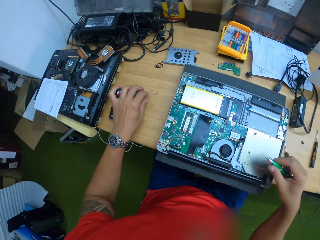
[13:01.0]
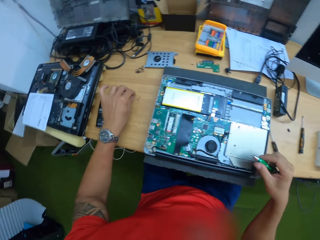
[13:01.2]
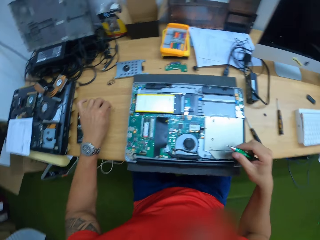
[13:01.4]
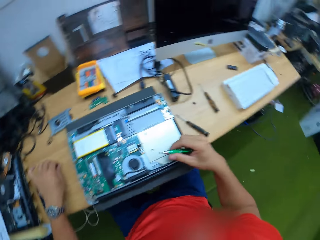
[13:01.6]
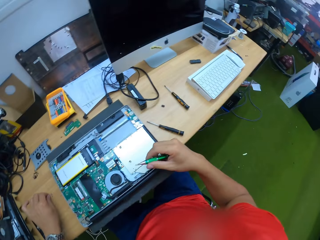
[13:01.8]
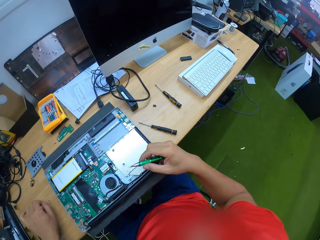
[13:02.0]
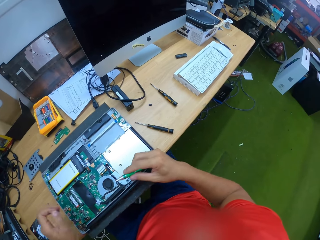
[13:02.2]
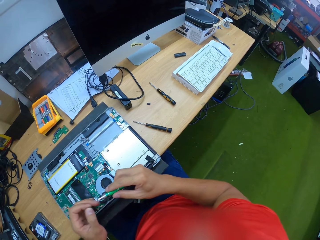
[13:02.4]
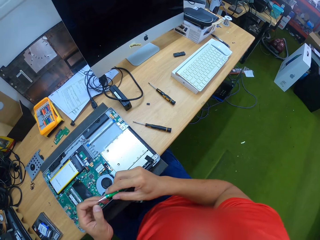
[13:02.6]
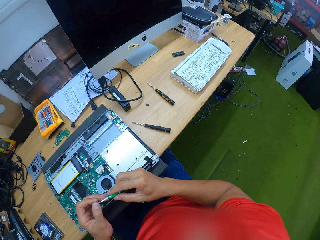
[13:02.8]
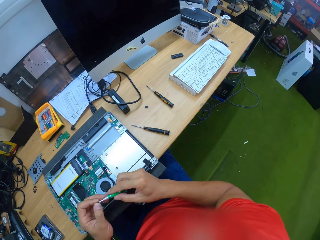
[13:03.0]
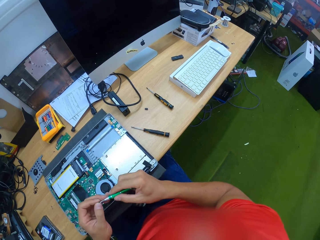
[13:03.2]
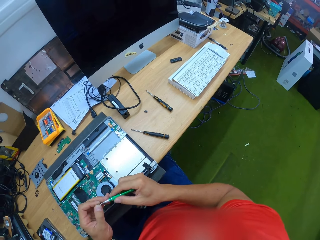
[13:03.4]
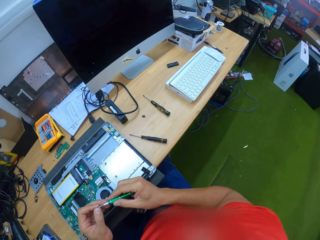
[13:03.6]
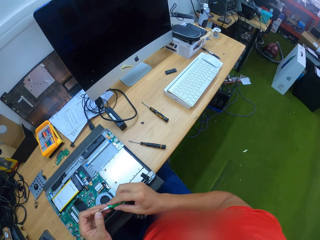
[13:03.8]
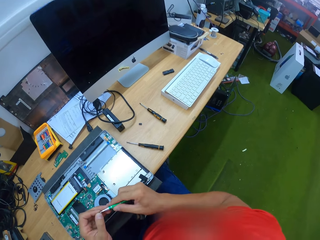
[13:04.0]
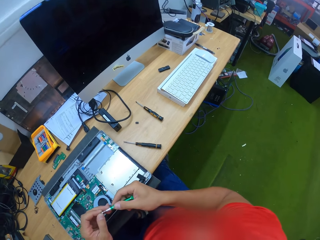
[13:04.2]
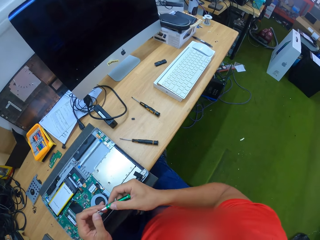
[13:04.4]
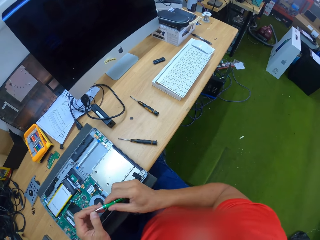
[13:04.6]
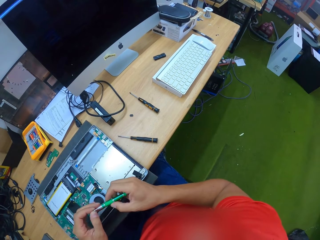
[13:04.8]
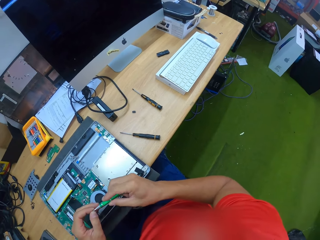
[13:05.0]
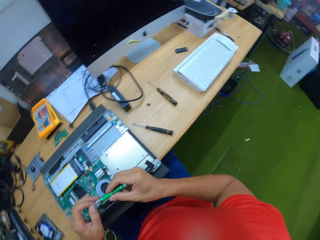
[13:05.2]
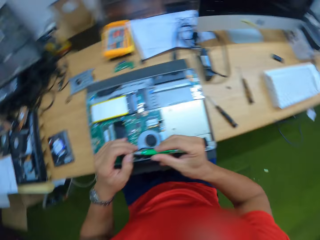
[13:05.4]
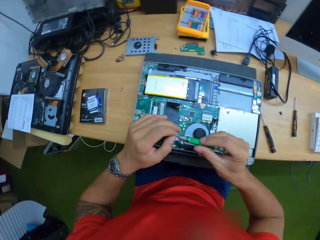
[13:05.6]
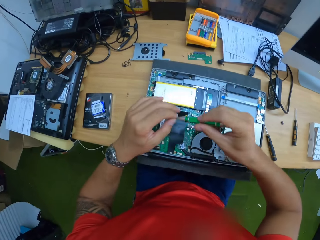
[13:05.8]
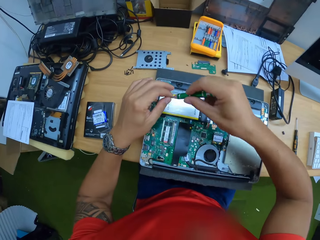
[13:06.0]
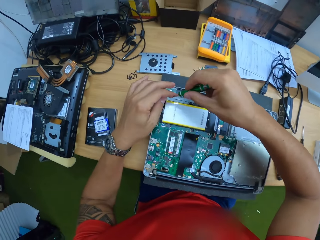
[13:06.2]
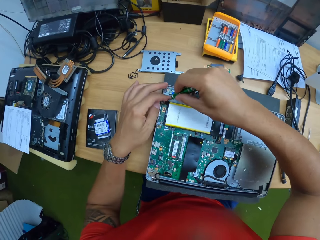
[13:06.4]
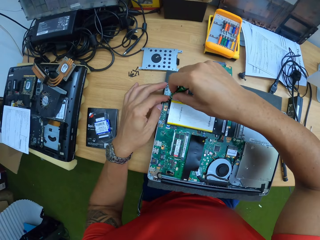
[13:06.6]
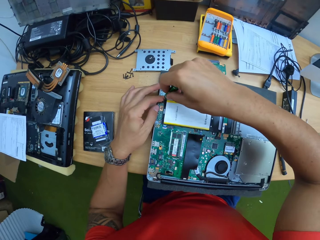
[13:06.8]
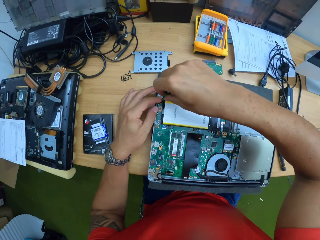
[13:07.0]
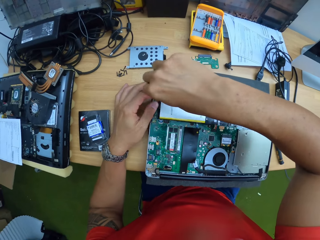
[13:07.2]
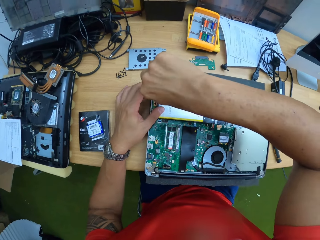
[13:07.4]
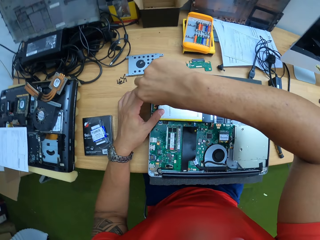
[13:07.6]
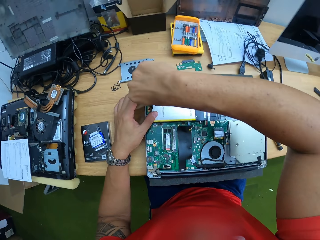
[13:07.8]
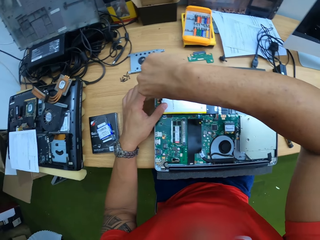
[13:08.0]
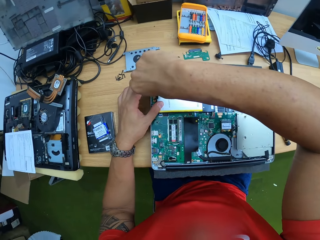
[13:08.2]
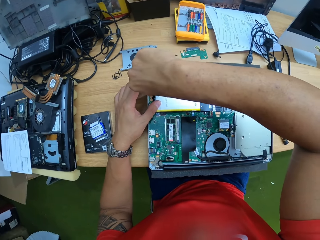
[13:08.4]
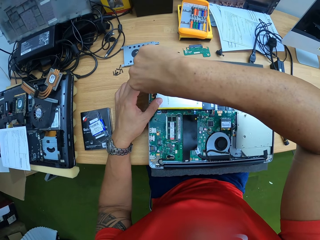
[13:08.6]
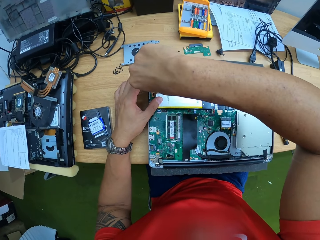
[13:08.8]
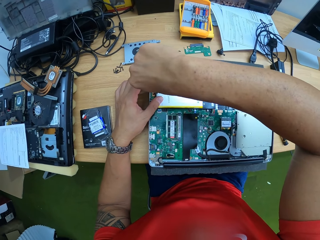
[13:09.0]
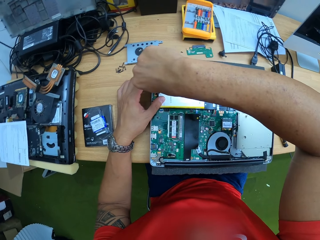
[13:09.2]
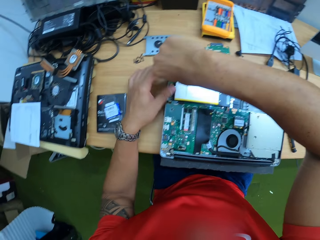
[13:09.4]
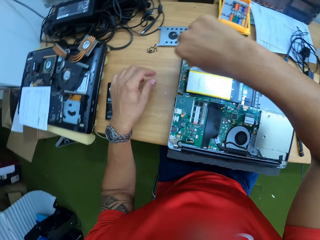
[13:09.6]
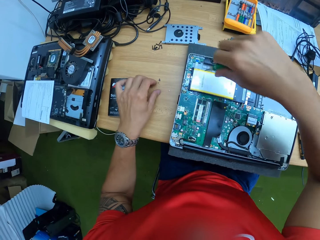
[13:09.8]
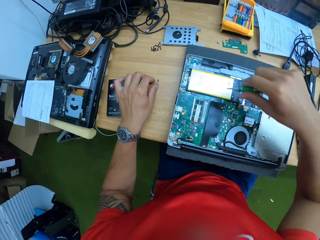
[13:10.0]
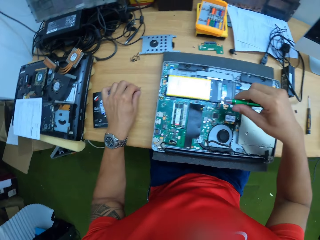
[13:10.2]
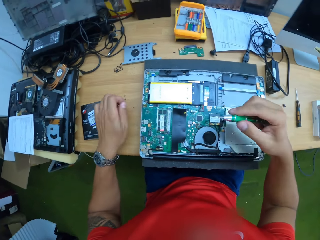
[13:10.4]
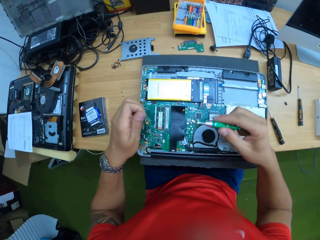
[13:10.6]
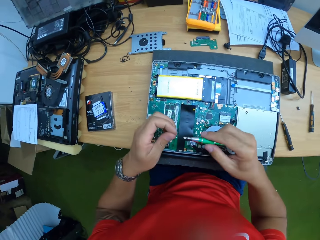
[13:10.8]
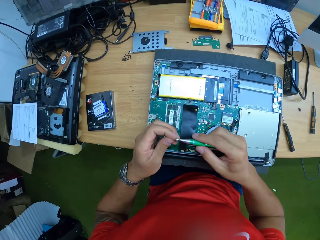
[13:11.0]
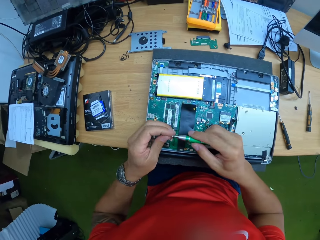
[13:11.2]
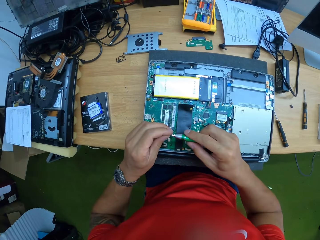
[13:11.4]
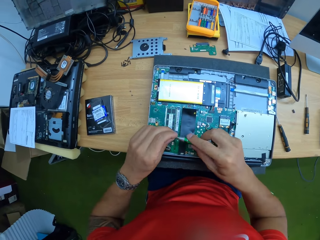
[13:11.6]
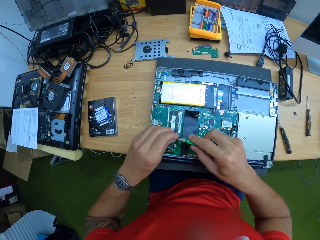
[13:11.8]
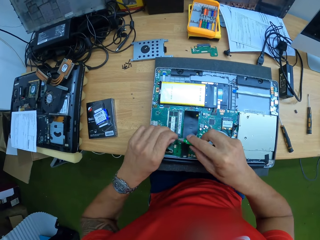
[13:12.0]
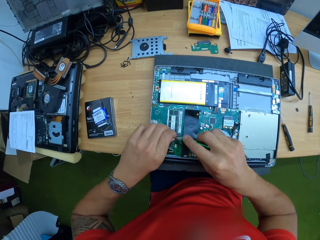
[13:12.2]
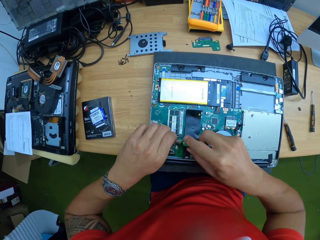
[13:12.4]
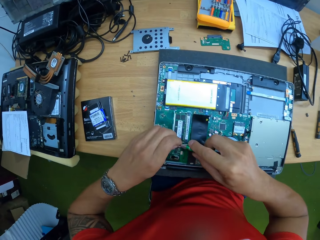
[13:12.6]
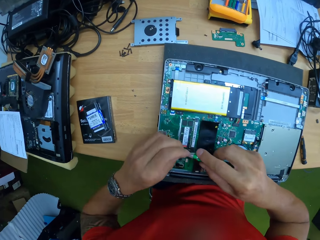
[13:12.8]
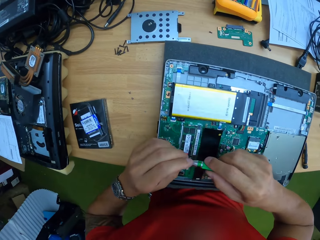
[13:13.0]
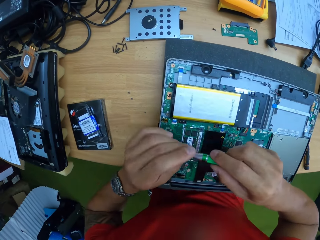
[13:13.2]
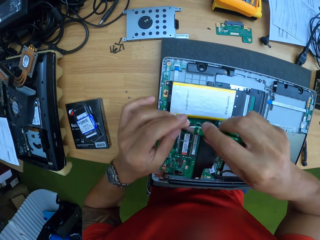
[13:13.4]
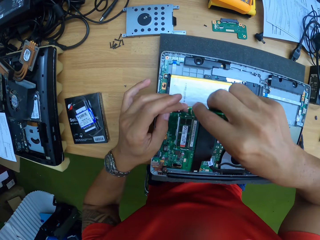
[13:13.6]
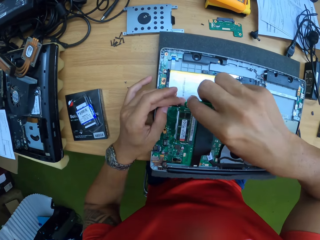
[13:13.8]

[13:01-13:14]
The camera wearer takes the screw from the work table with his left hand. He puts the screw on the screwdriver with his left hand. He tightens the screw on the laptop with the screwdriver in his right hand. He takes the screw from the work table with his left hand. He puts the screw on the screwdriver with his left hand.

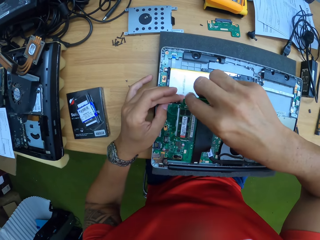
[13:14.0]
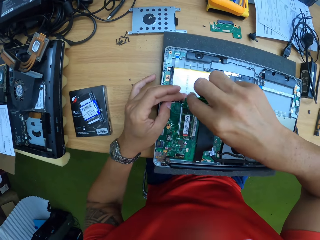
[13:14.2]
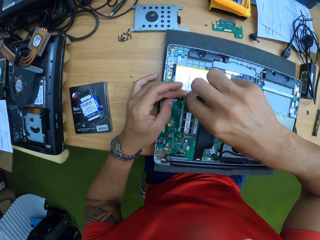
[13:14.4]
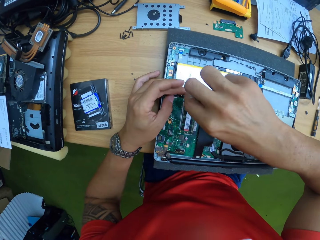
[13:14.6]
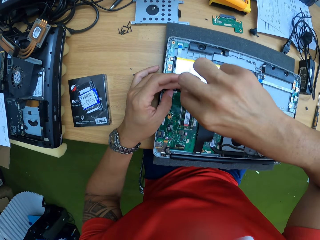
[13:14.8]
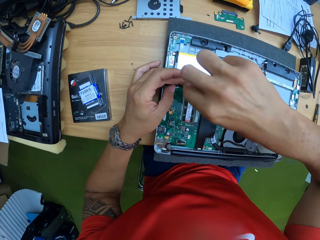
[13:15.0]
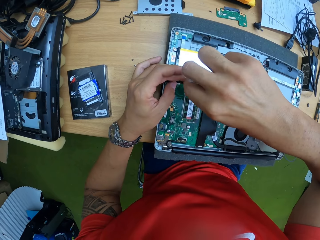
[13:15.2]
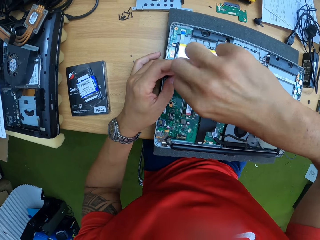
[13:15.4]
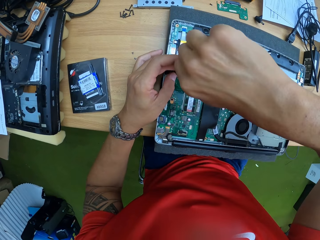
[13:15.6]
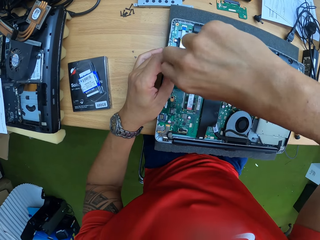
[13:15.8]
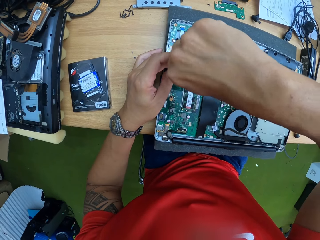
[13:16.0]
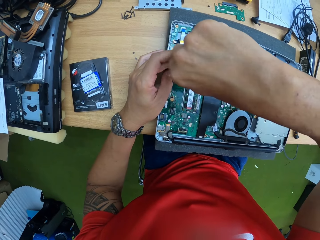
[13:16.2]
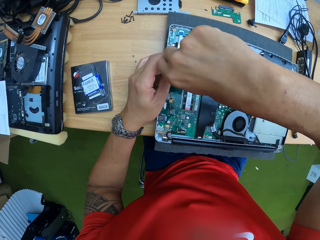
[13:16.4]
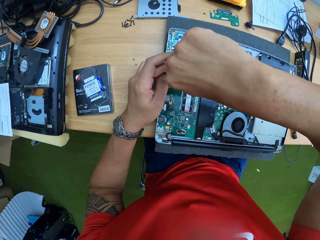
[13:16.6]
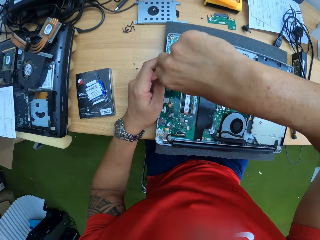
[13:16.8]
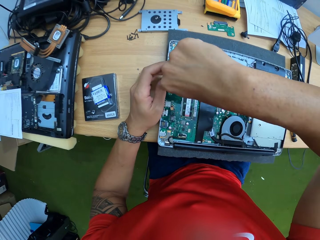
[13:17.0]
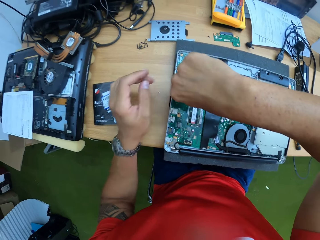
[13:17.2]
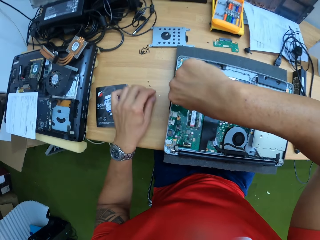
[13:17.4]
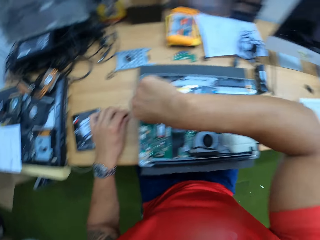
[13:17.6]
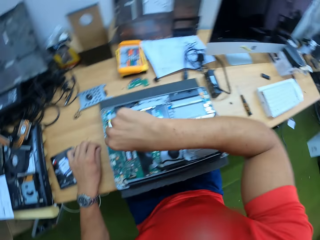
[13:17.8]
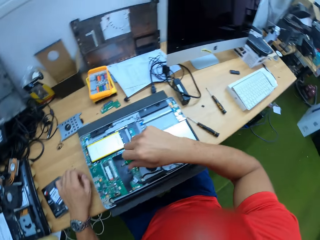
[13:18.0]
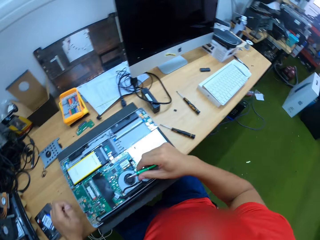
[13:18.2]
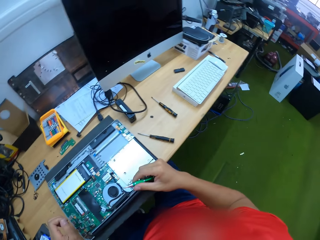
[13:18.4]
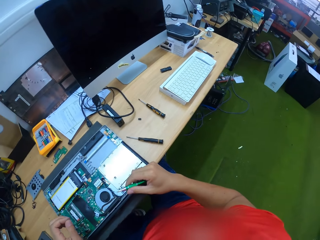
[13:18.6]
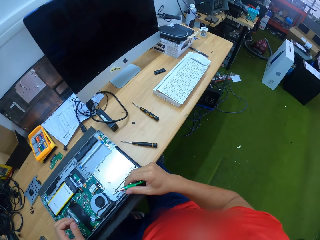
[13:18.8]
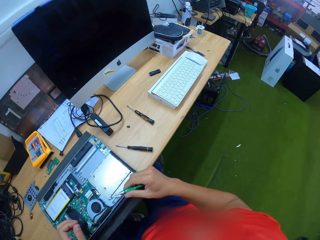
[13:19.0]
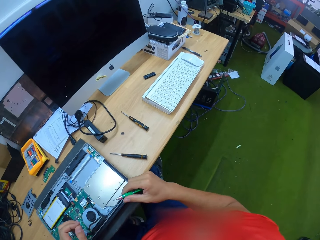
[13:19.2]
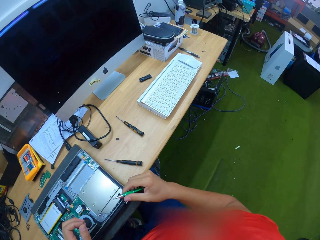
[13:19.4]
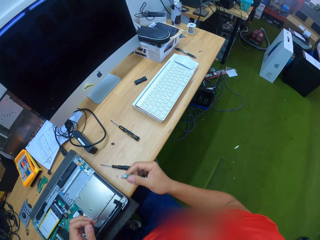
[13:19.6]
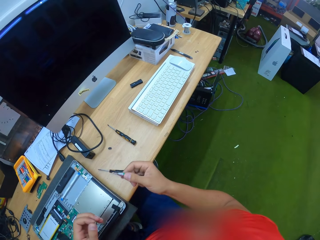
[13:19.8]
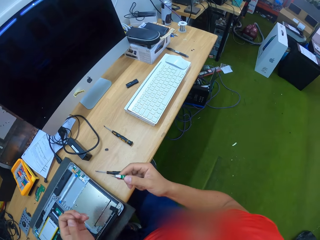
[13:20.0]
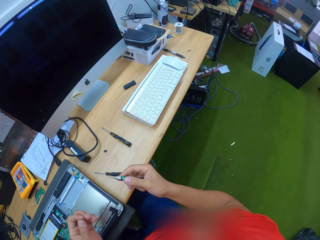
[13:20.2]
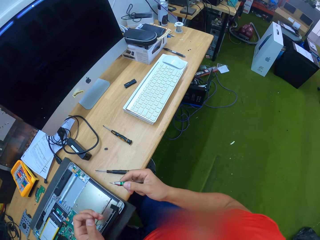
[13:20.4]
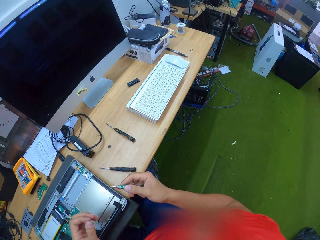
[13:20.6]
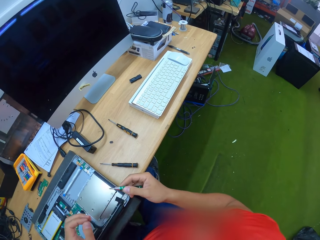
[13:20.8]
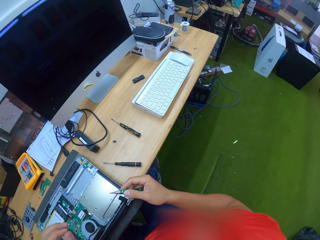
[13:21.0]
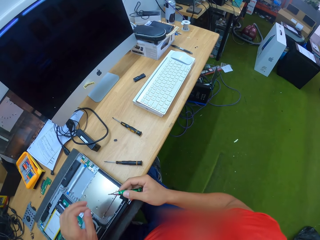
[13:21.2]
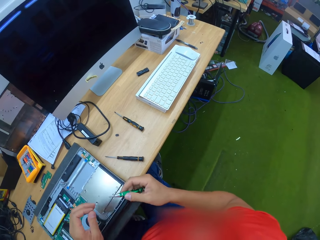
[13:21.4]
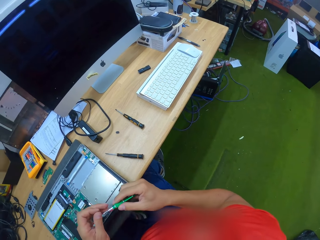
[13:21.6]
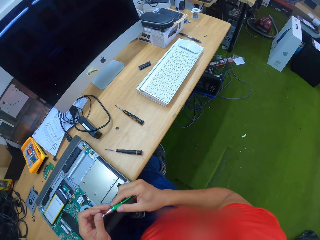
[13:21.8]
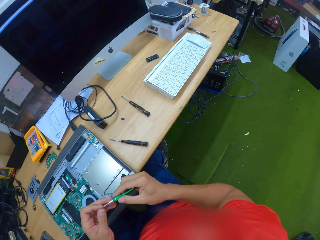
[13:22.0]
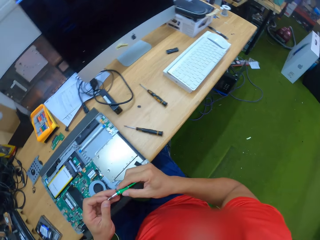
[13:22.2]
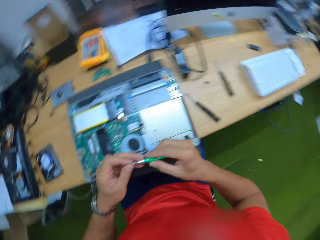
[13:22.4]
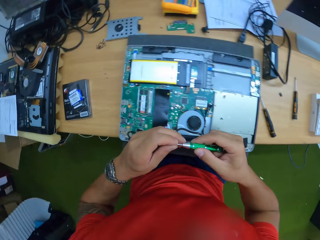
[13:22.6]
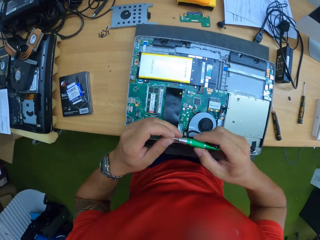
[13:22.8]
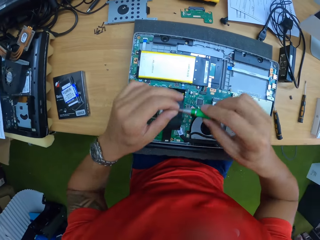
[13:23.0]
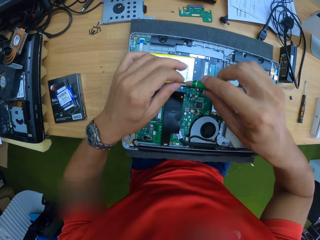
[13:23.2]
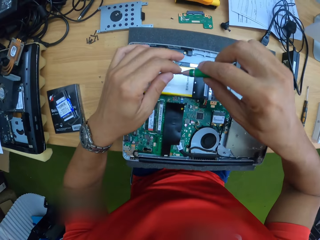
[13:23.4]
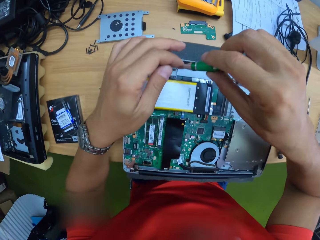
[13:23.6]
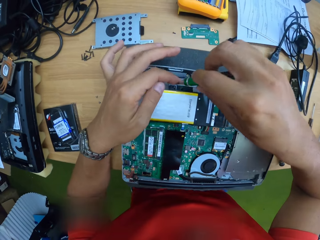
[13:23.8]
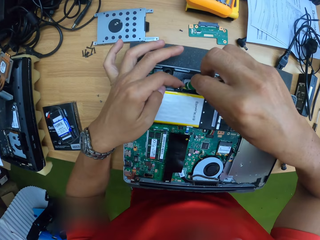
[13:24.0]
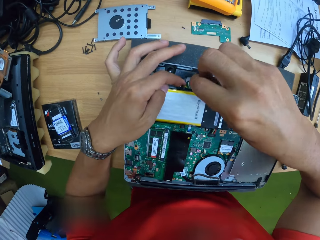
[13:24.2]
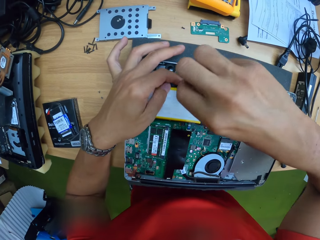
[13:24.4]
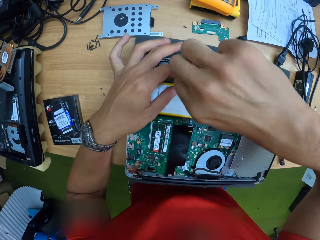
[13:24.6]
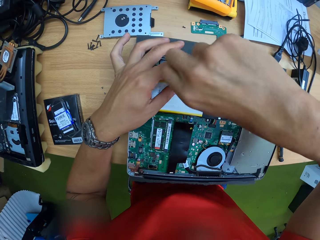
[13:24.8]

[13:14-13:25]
The camera wearer tightens the screw on the laptop with the screwdriver in his right hand. He takes the screw from the work table with his left hand. He puts the screw on the screwdriver with his left hand.
